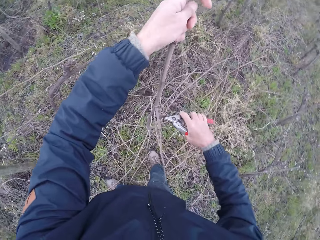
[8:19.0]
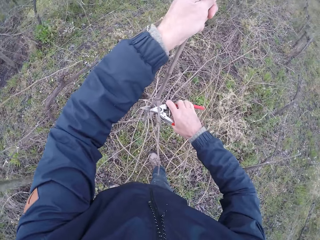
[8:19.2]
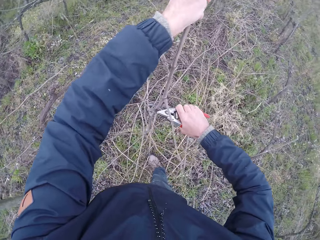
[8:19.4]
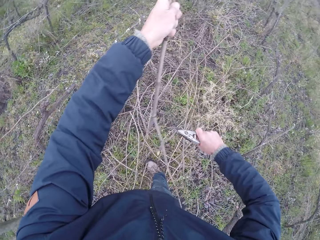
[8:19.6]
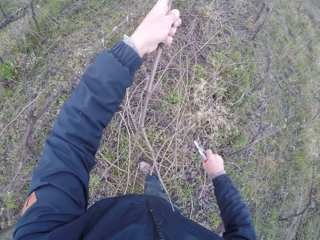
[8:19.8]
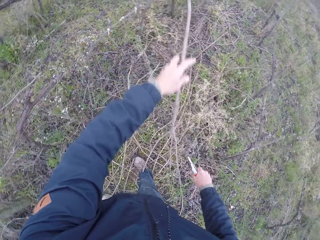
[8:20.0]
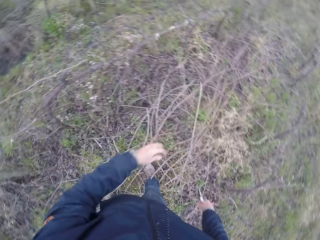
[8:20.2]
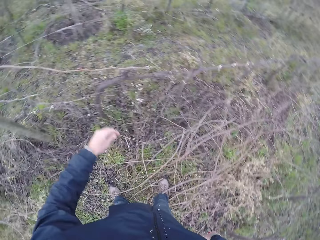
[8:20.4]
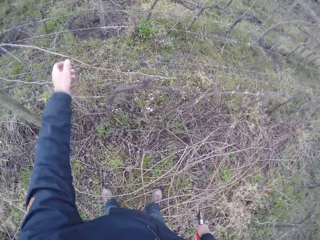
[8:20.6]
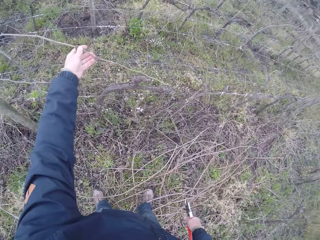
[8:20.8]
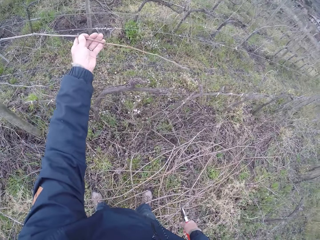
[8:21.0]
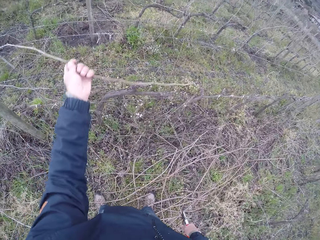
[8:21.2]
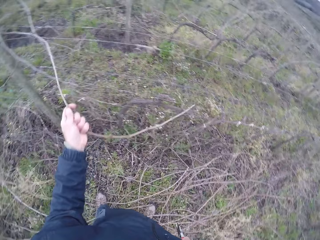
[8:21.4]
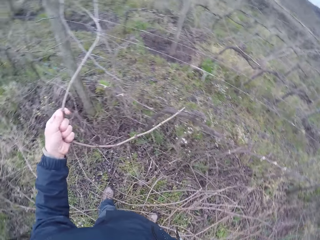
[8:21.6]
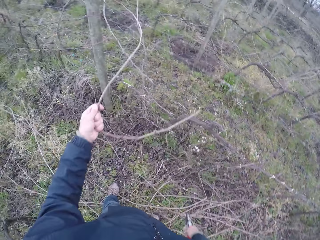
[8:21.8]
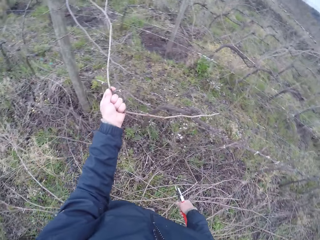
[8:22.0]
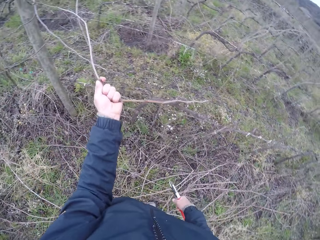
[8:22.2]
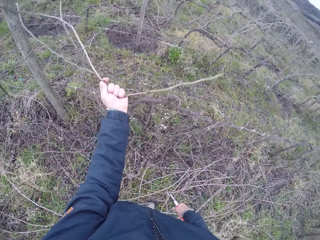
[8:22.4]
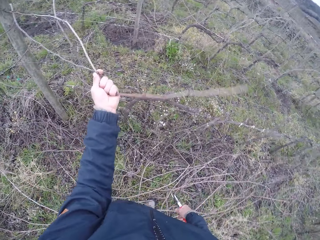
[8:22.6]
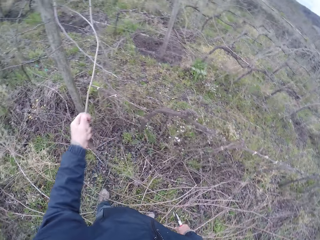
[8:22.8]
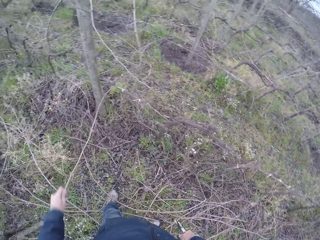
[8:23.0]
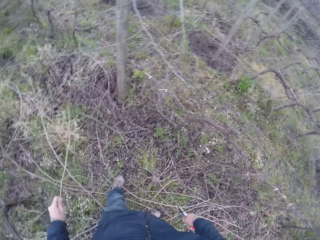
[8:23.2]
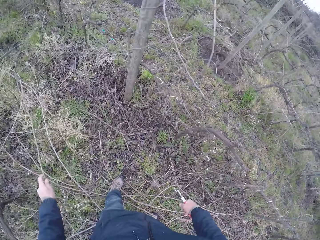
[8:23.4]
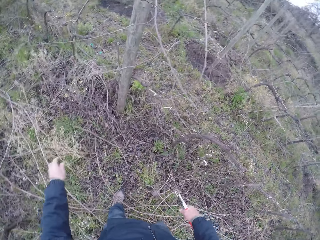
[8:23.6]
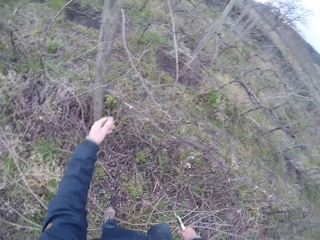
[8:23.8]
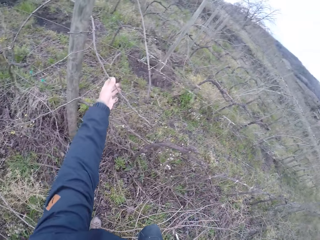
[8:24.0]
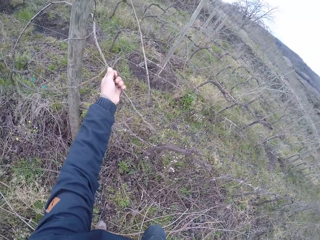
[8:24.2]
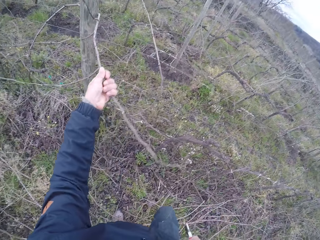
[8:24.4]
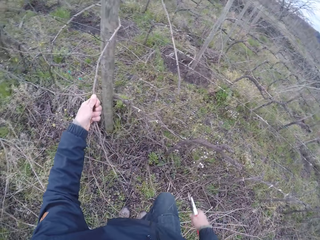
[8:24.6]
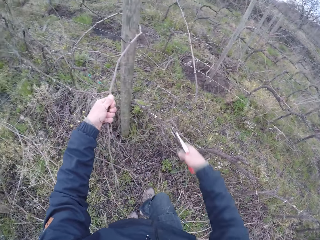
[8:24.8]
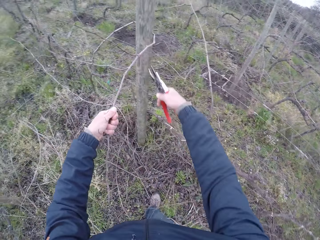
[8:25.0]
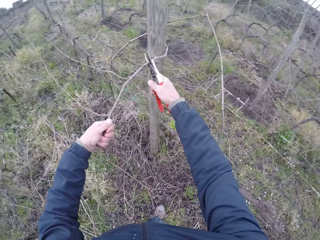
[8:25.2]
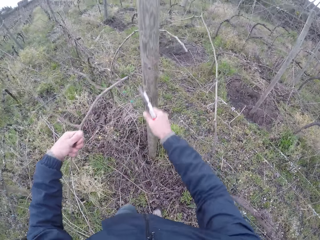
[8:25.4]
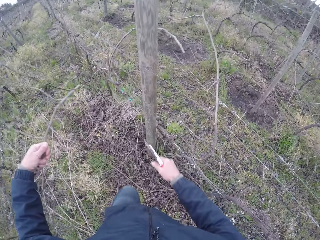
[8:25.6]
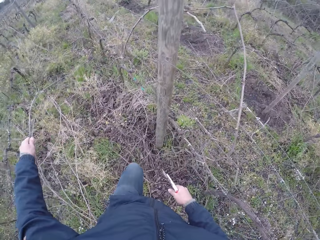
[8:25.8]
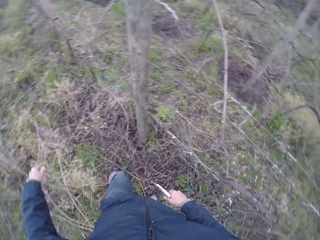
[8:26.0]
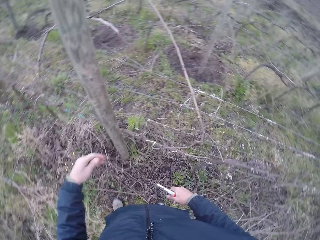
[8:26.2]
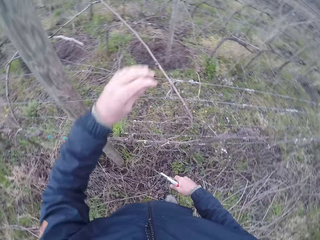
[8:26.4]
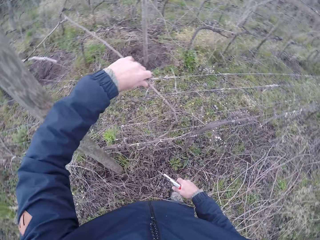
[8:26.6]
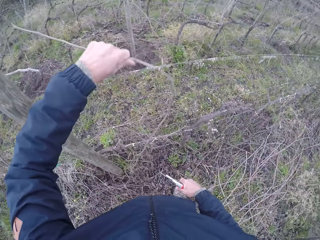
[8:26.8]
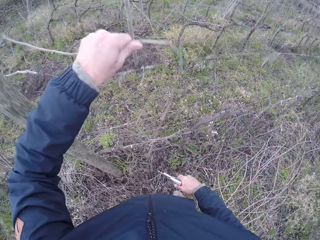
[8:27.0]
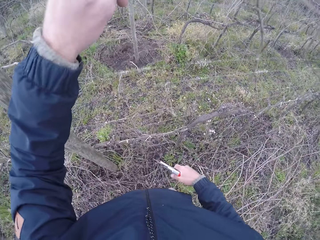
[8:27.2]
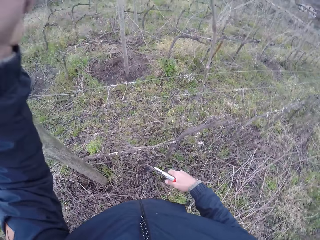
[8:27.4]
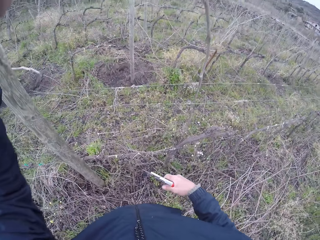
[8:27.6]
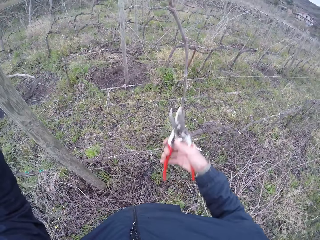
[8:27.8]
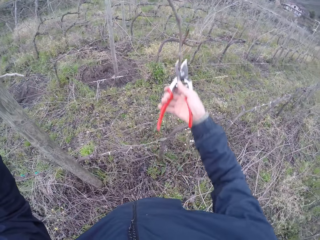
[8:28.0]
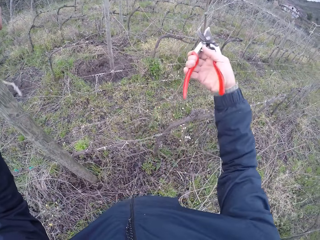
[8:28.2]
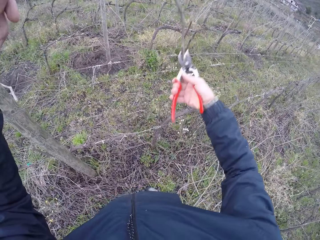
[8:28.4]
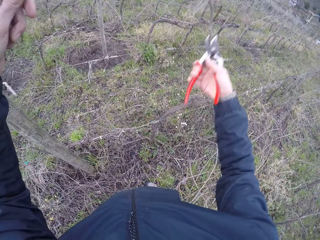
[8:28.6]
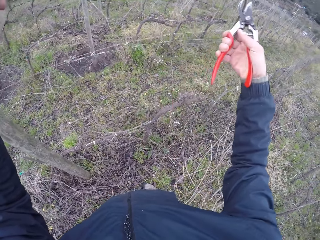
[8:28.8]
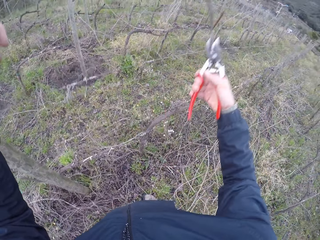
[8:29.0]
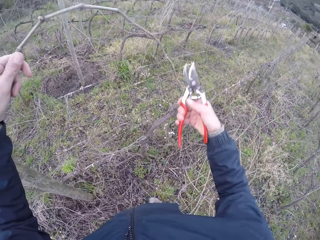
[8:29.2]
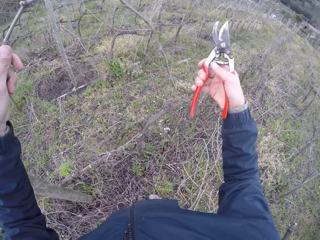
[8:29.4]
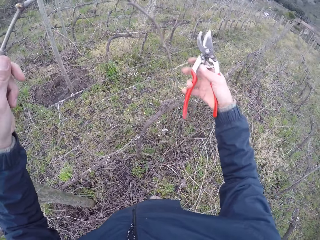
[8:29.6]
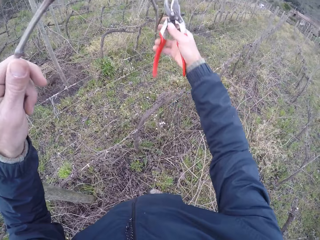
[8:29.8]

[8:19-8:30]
The camera wearer pulls a stick. He cuts a twig with the pair of pliers in his right hand. He drops the twig in his left hand on the ground. He removes a twig from the barbed fence with his left hand. He drops the twig in his left hand on the ground. He cuts a twig with the pair of pliers in his right hand. He drops the twig in his left hand on the ground. He removes twigs from the barbed fence with both hands.

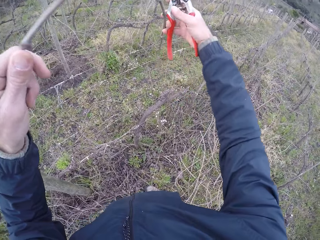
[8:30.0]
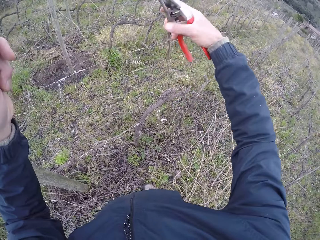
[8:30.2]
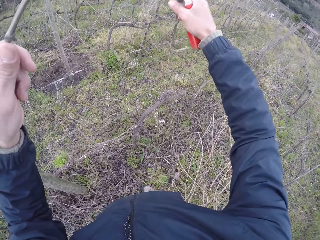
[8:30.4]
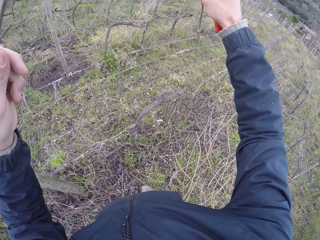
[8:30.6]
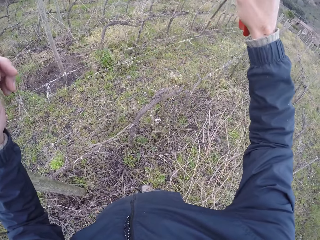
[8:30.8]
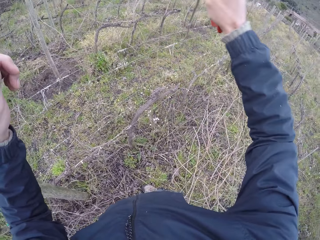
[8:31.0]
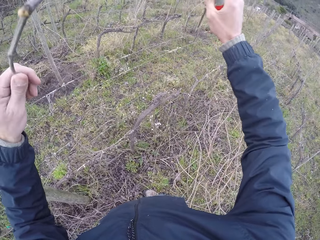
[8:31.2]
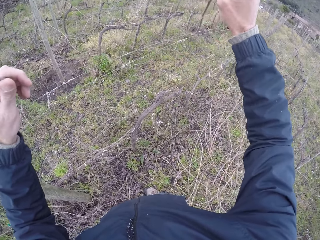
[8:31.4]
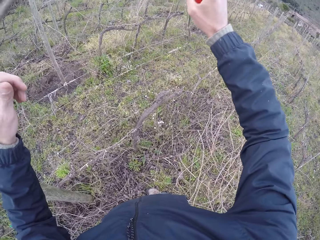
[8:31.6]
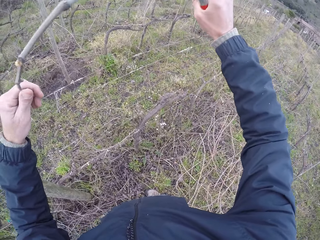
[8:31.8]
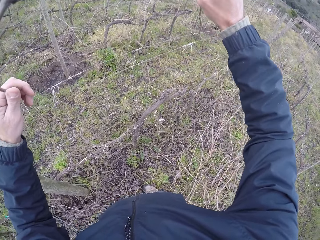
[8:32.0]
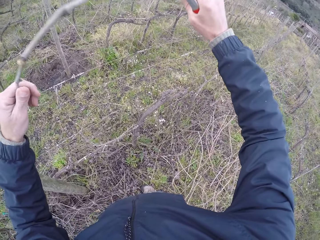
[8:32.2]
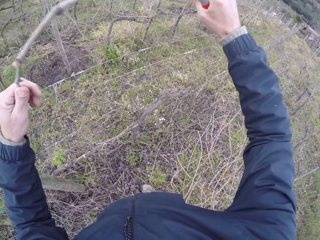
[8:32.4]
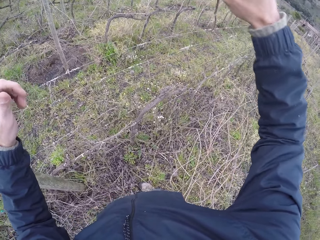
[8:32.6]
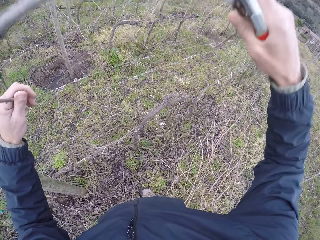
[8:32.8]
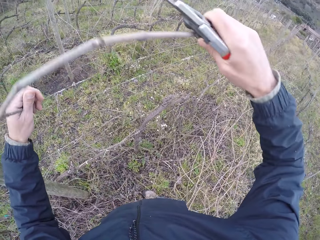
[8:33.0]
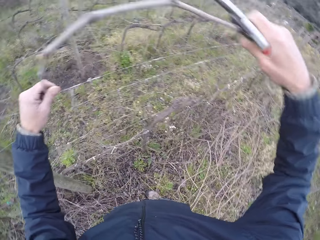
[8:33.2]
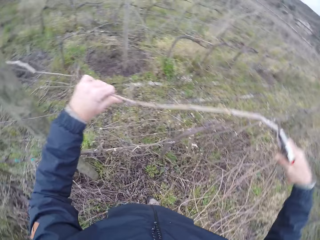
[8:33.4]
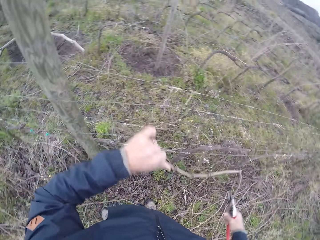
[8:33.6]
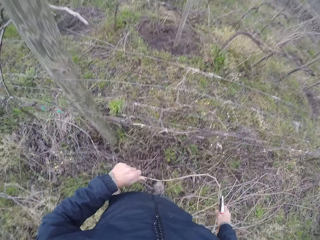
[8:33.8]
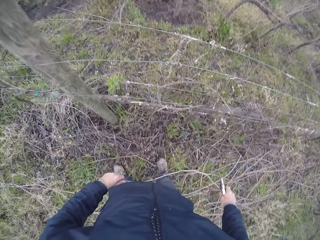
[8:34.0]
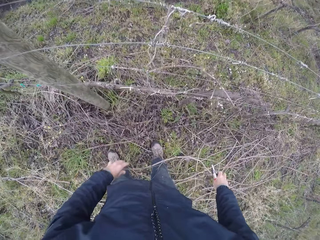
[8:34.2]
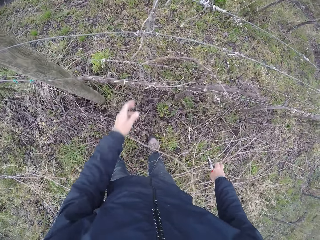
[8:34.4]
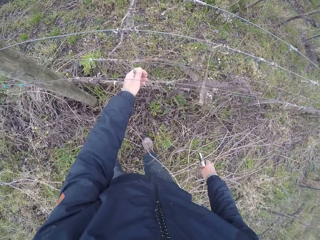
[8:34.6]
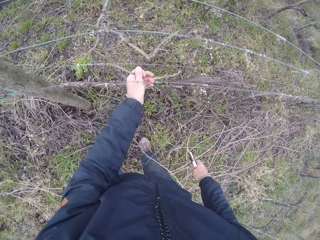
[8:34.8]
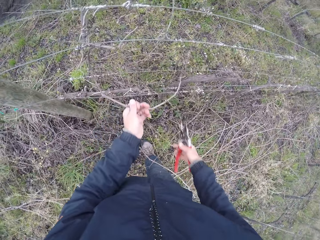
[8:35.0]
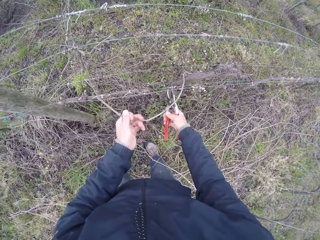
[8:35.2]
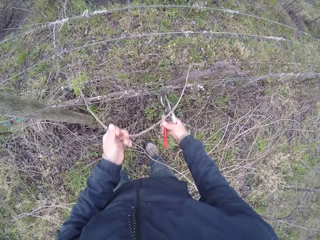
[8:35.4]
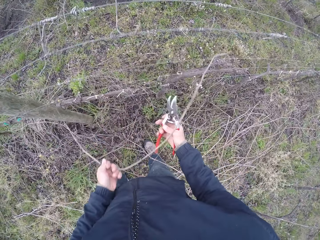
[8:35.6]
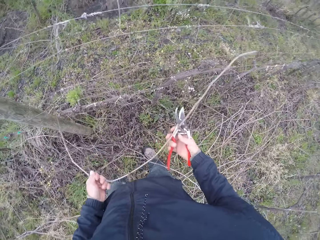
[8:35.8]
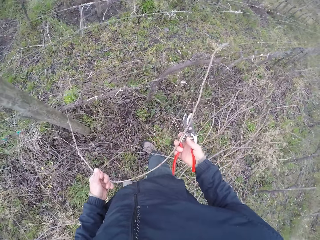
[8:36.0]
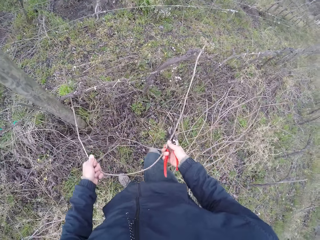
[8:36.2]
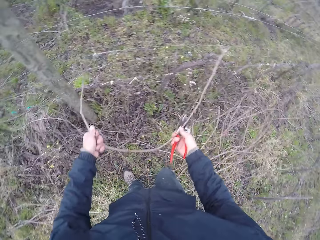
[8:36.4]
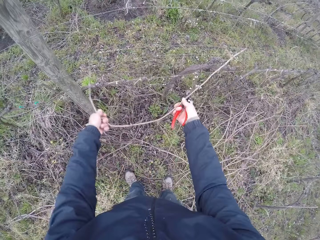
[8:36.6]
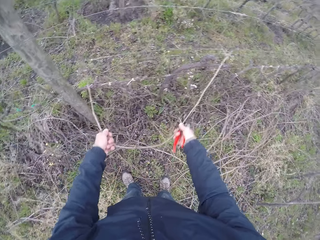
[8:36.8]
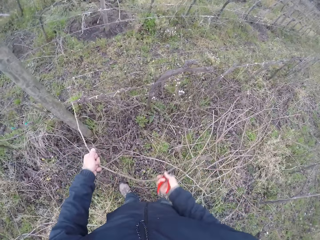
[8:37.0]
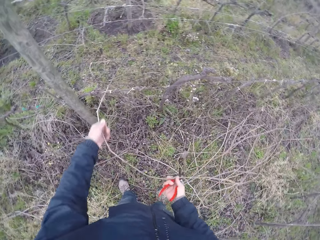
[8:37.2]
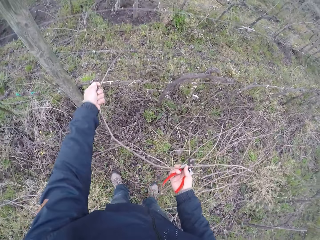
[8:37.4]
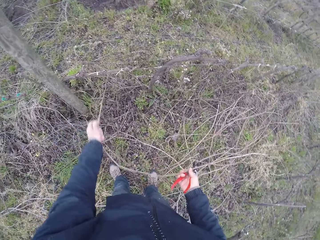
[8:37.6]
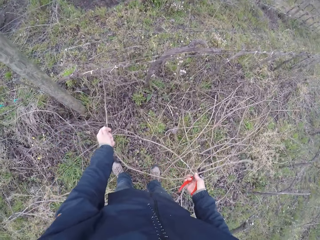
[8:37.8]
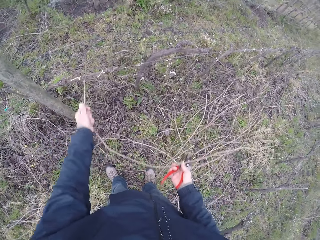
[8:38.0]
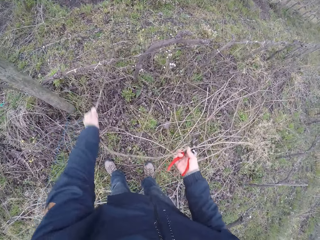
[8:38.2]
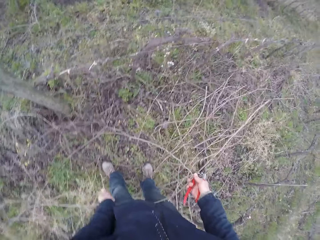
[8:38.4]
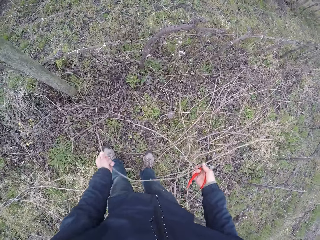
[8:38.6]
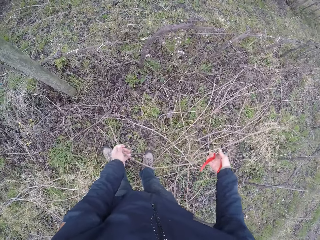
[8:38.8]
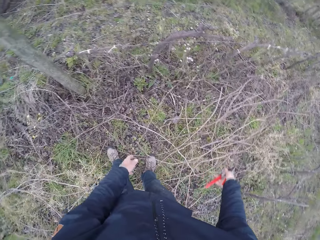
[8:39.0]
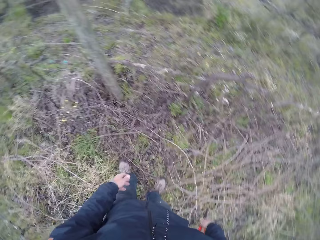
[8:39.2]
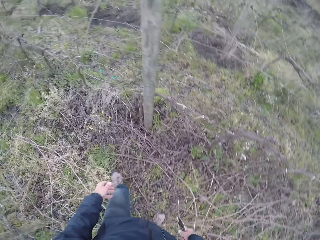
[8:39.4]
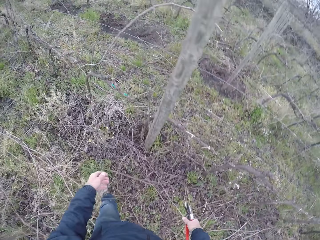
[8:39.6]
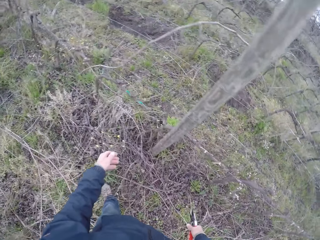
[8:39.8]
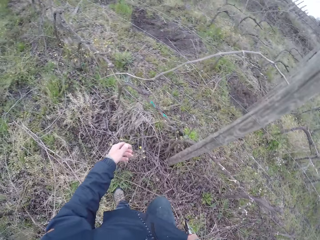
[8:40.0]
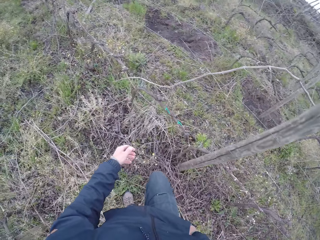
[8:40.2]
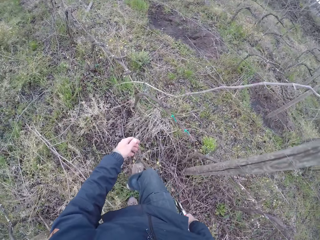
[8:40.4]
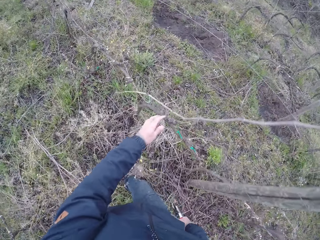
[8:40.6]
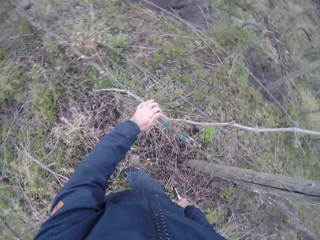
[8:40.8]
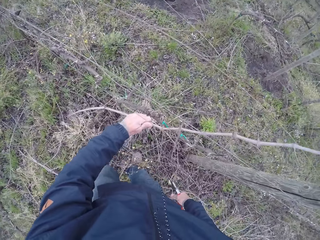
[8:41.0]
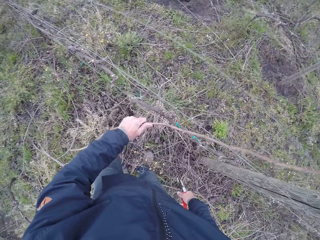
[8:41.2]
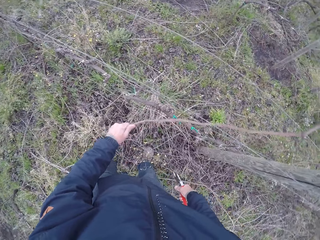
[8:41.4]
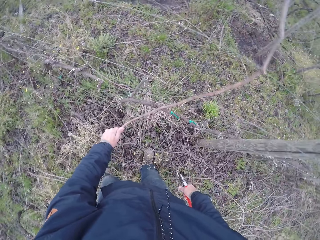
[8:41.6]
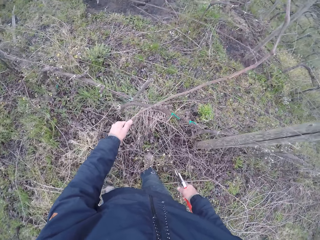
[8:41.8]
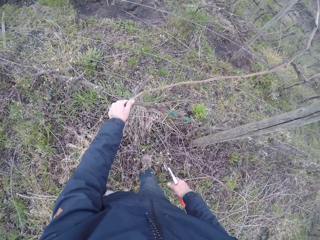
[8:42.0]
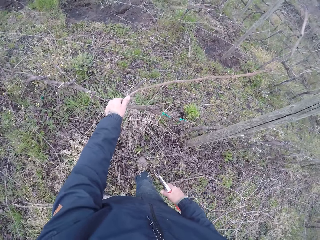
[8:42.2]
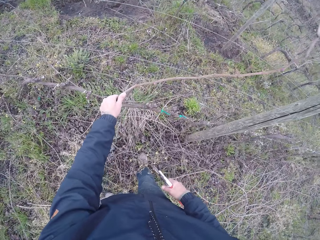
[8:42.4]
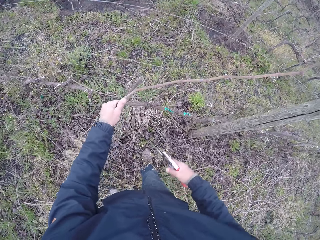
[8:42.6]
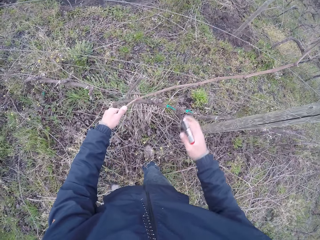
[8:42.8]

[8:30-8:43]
The camera wearer pulls a stick. He drops a twig in both hands. He pulls a twig from the barbed fence with both hands. He drops the twig in both hands. He walks around.
